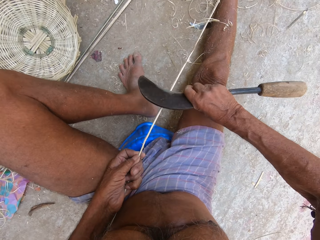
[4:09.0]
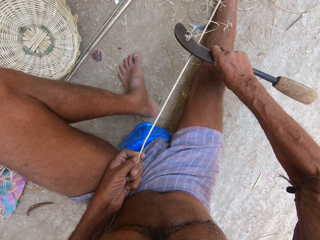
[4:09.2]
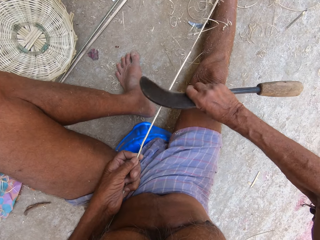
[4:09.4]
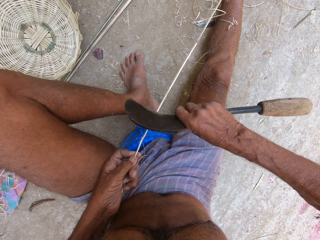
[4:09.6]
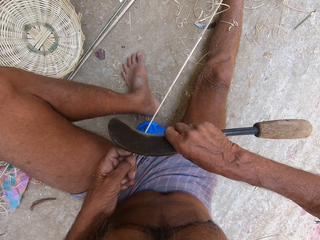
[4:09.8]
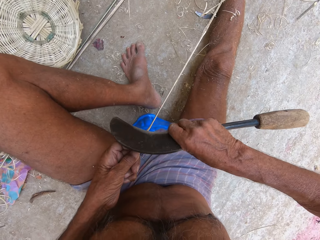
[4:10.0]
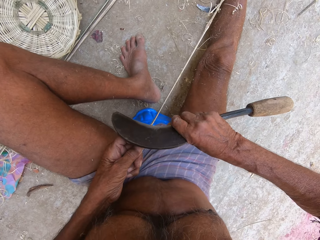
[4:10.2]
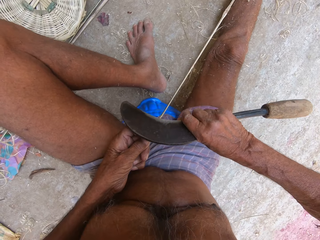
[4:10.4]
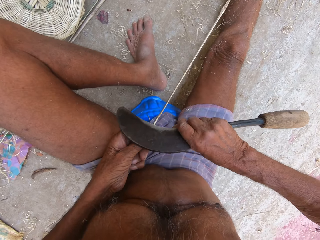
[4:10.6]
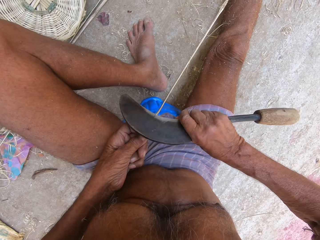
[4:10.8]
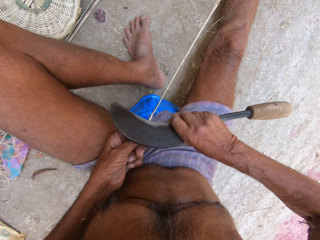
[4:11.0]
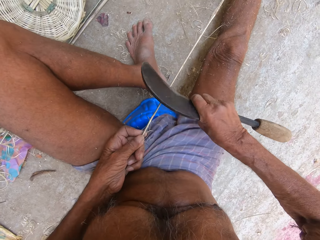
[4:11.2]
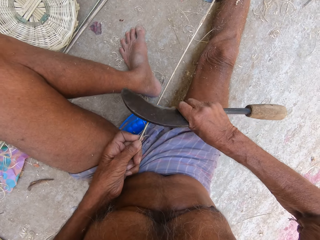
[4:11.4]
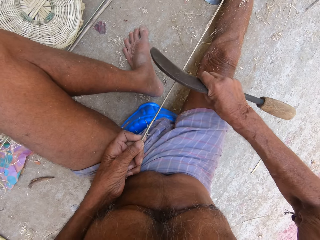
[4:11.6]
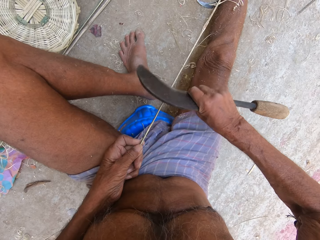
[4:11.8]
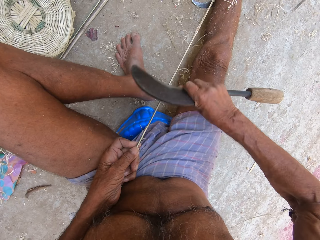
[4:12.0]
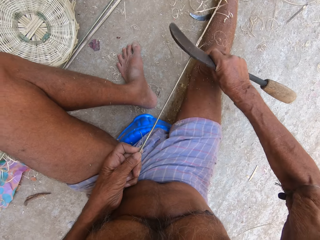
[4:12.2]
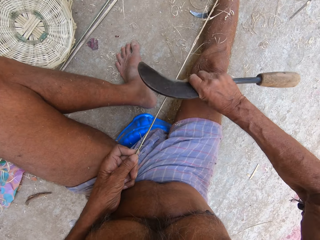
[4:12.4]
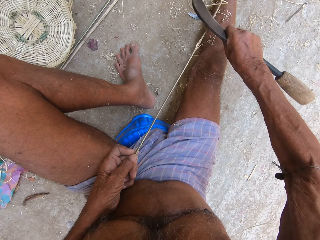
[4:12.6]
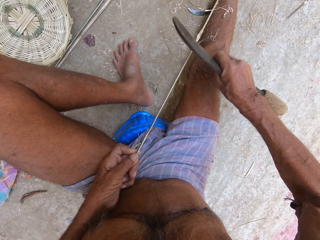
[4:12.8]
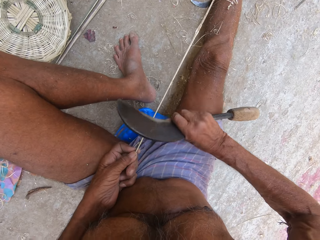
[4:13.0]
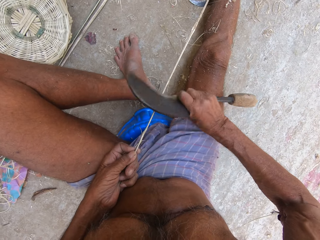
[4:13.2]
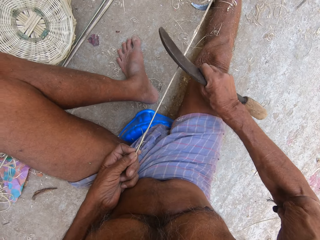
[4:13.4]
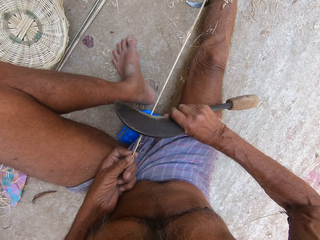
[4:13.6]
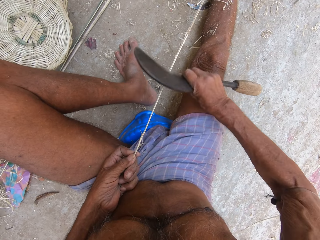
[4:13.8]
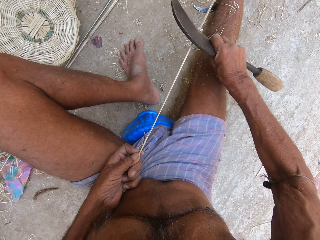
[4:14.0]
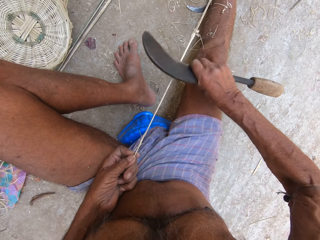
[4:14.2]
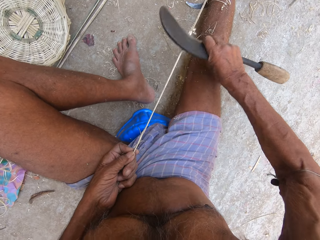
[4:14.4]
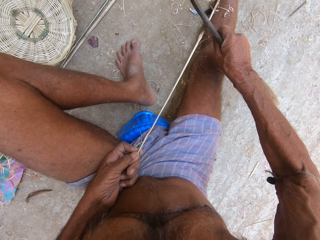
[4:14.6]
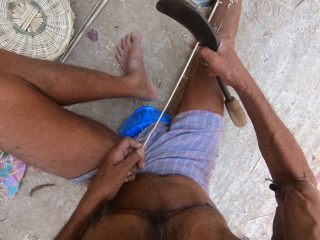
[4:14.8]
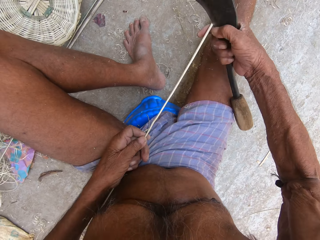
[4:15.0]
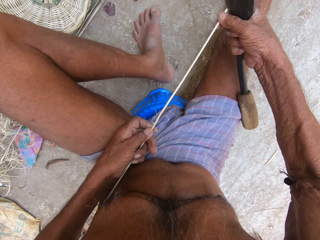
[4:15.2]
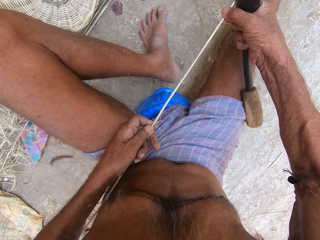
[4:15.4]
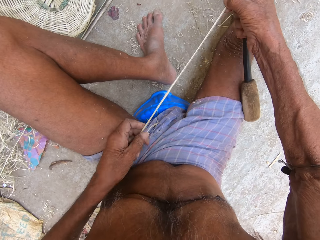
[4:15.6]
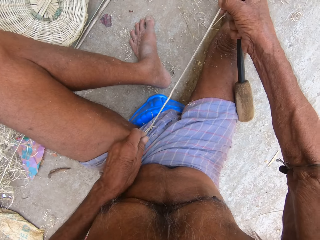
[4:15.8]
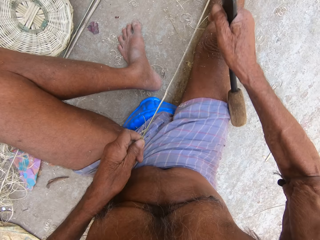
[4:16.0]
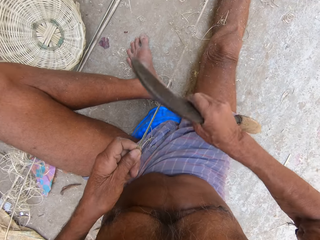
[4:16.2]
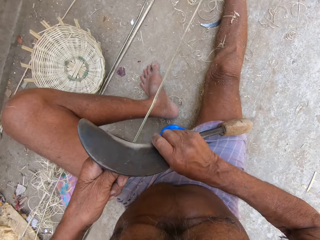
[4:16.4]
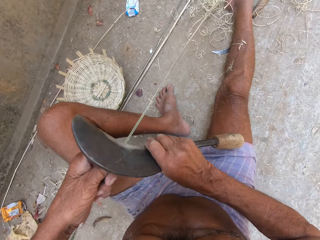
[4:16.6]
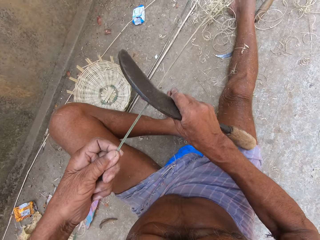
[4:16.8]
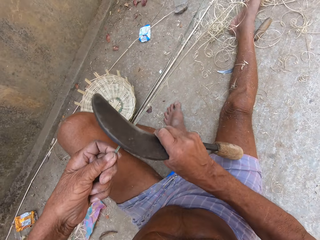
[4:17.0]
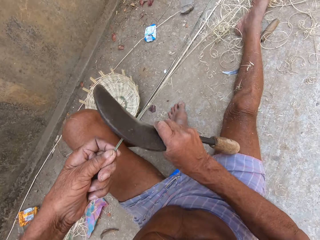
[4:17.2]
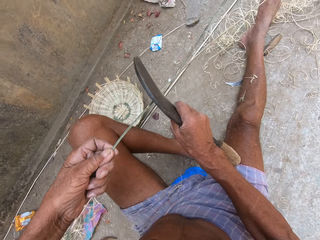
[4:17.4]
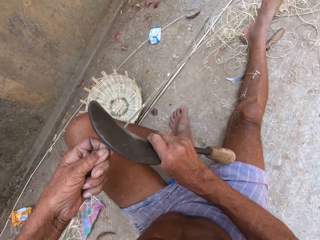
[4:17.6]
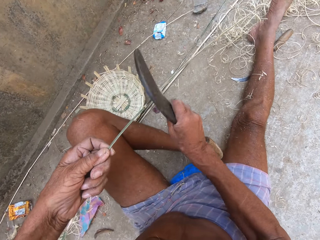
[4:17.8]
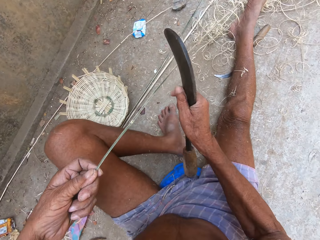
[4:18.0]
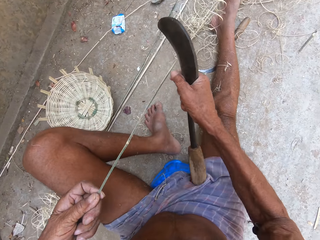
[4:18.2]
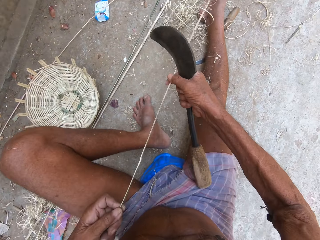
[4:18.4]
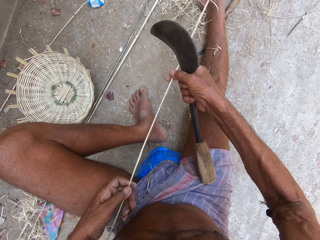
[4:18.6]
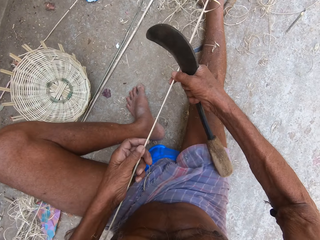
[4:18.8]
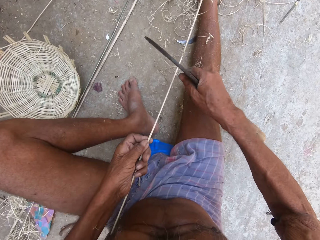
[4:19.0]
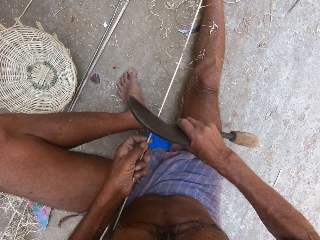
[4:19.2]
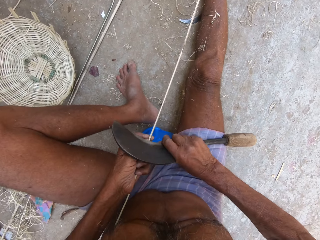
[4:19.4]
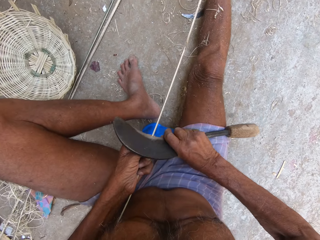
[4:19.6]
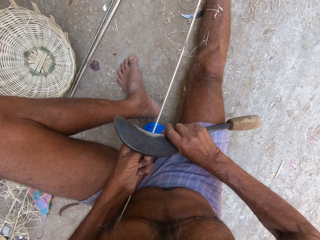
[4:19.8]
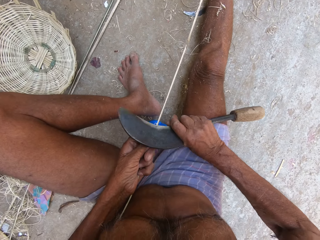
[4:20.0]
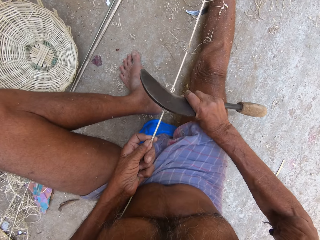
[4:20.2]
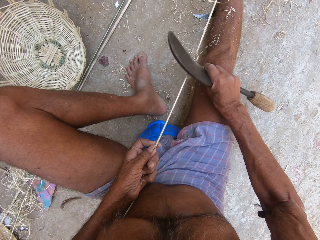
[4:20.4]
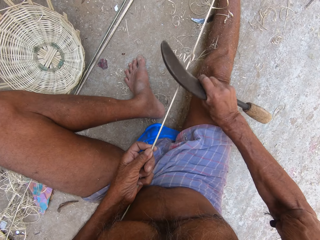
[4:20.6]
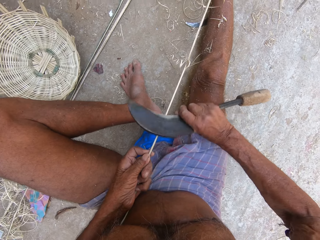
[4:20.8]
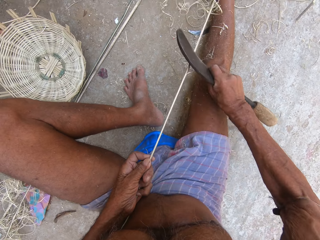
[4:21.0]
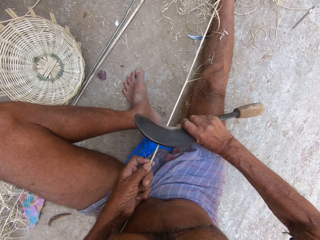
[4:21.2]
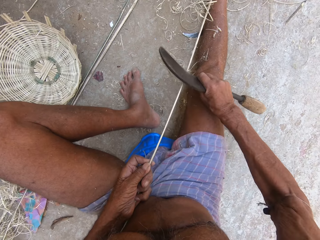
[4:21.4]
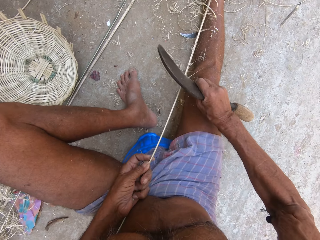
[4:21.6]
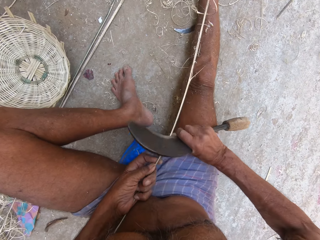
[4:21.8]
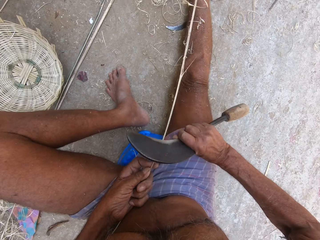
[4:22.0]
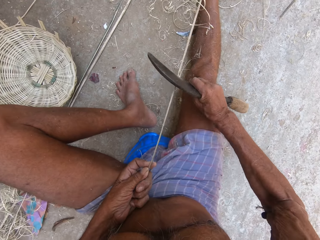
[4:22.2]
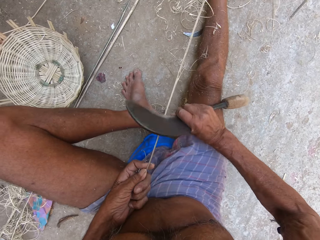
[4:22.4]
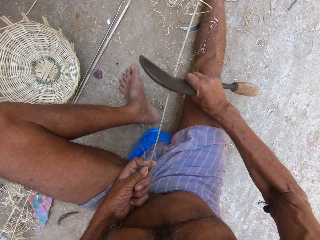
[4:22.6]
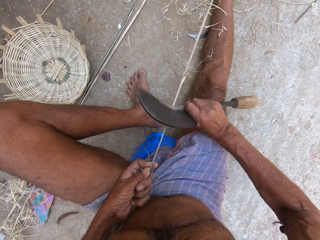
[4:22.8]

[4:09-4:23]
The camera wearer sharpens the bamboo strip in his left hand with the sickle in his right hand. He places his right hand on the bamboo strip in his left hand. He turns the bamboo strip in his left hand with his right hand. He sharpens the bamboo strip in his left hand with the sickle in his right hand. He places his right hand on the bamboo strip in his left hand. He sharpens the bamboo strip in his left hand with the sickle in his right hand.

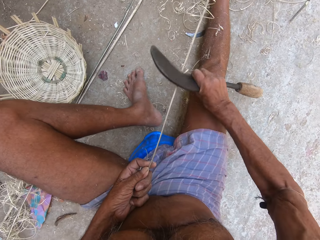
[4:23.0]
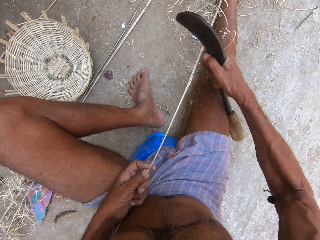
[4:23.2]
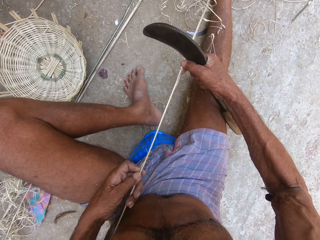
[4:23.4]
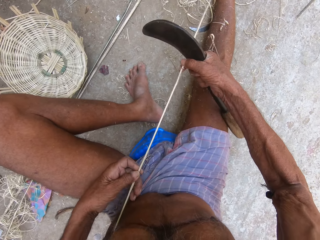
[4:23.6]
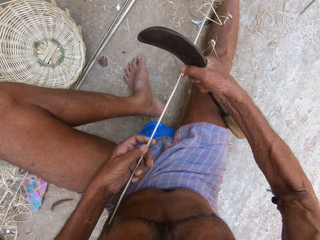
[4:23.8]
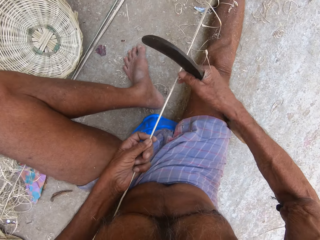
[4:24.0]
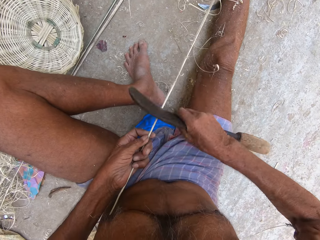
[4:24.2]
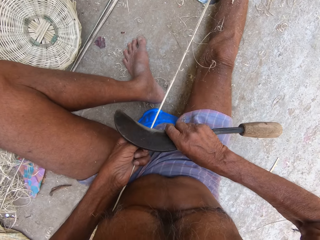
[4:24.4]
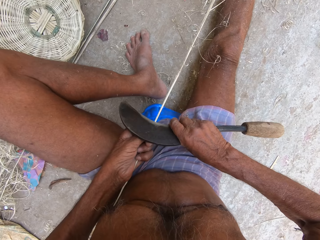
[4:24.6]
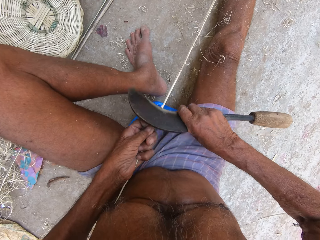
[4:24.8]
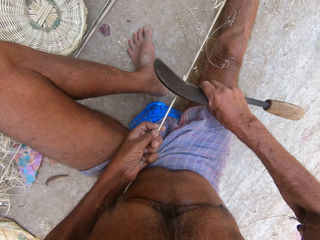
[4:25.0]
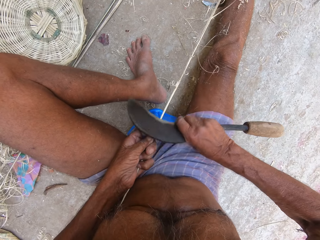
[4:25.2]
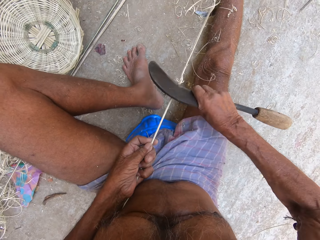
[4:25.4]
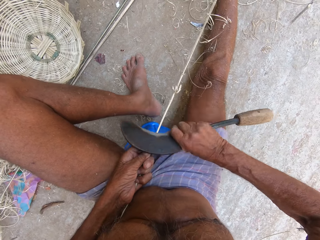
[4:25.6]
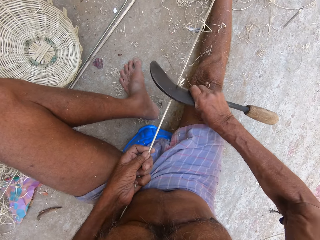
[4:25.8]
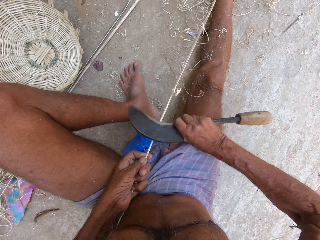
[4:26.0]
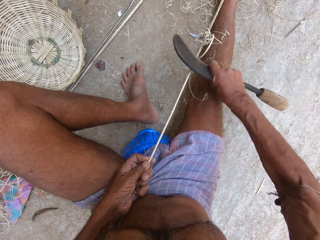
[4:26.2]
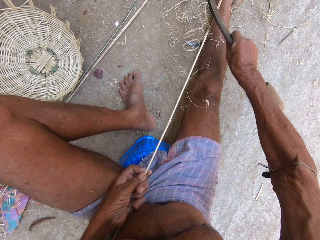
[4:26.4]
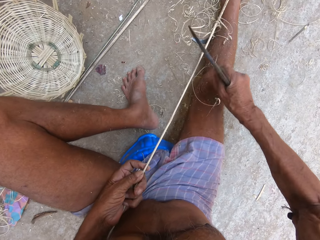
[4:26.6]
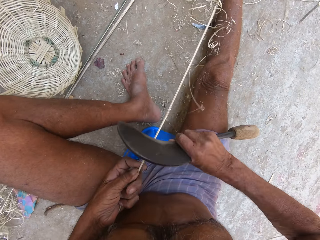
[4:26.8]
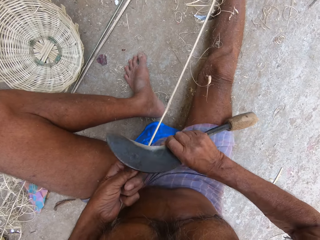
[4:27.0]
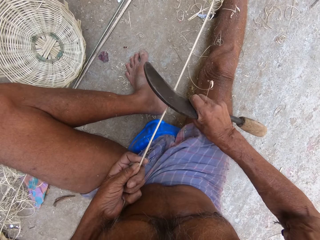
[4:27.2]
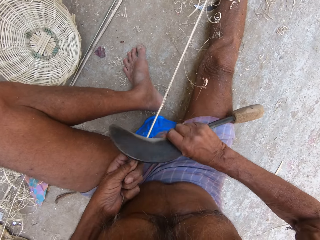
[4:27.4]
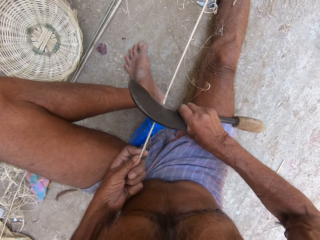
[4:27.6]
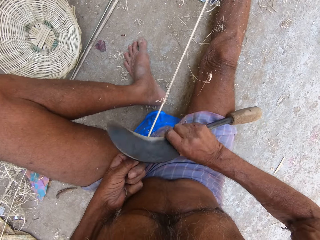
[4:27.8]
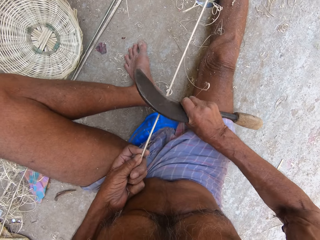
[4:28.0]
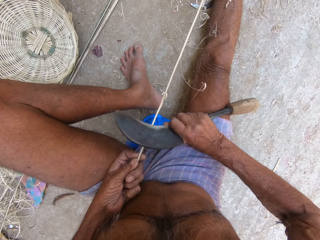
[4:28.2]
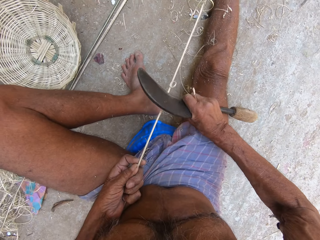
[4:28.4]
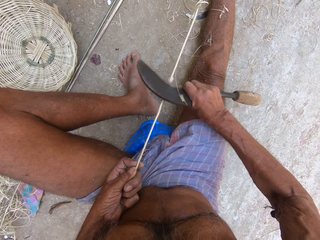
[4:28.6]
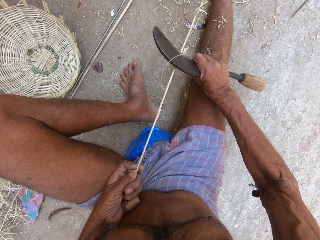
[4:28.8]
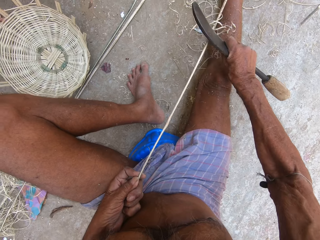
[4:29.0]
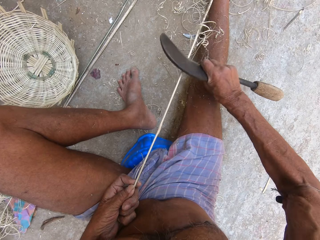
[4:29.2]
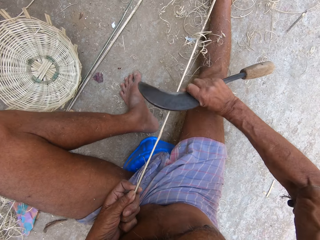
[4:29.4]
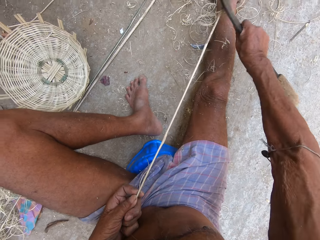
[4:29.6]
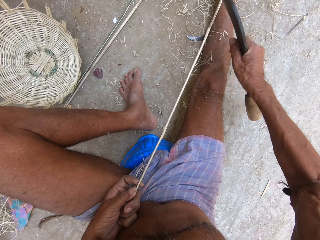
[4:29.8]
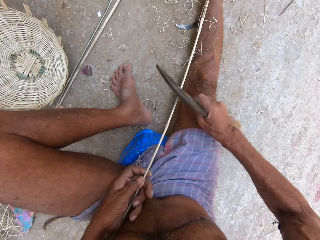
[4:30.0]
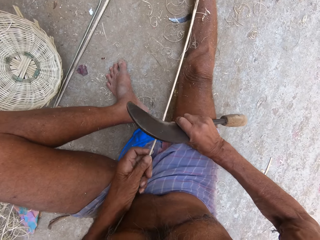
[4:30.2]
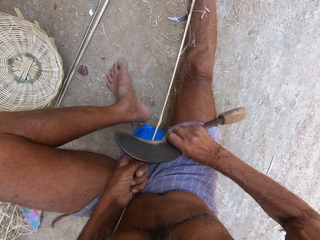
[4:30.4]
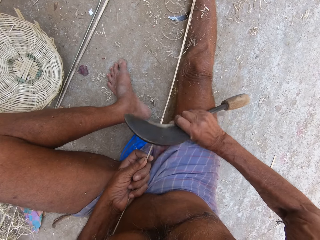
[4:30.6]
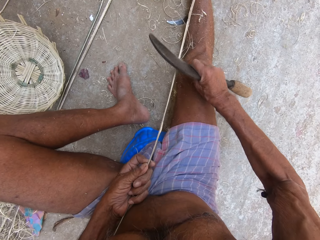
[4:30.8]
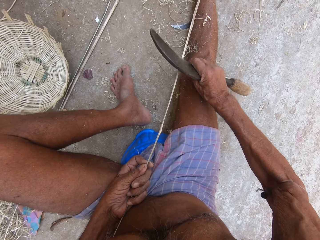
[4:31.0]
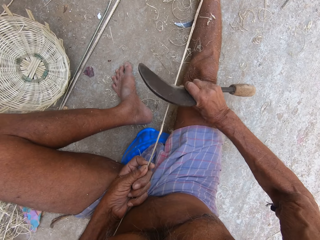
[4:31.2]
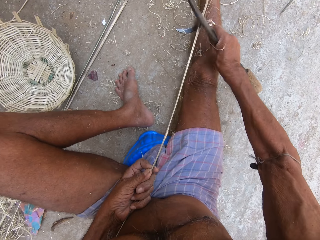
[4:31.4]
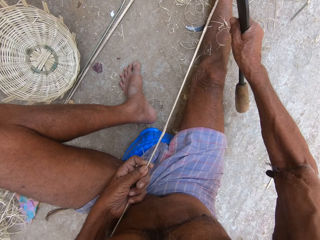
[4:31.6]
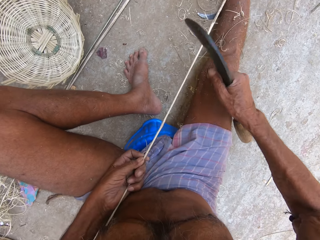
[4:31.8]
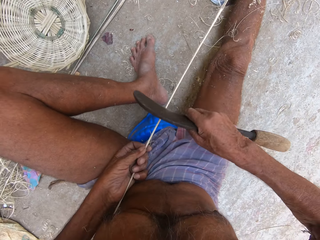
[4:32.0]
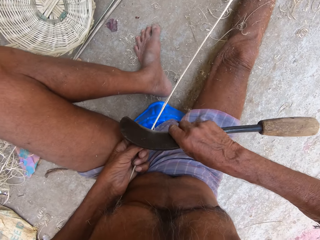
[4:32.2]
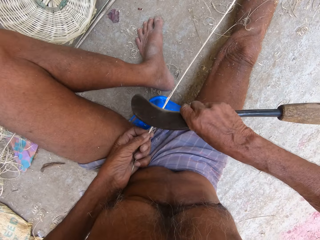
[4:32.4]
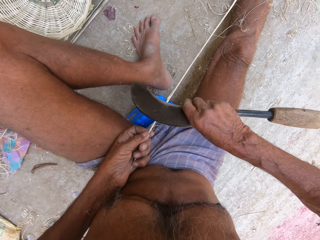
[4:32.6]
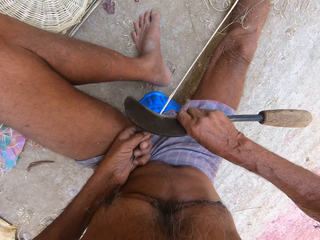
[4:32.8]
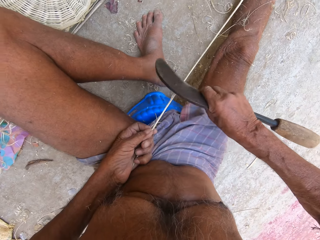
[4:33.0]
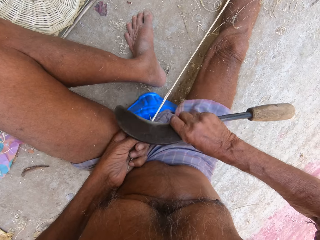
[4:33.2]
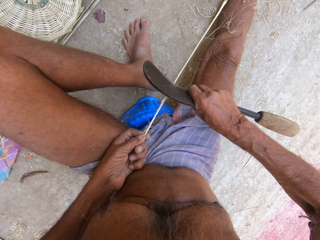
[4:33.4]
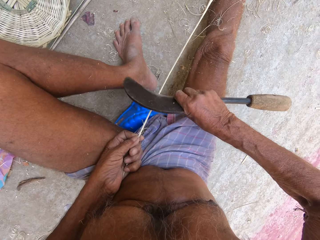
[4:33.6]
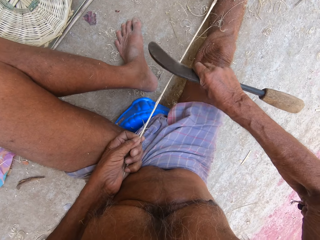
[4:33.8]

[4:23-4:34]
The camera wearer places his right hand on the bamboo strip in his left hand. He pulls the bamboo strip from the ground with both hands. He sharpens the bamboo strip in his left hand with the sickle in his right hand. He sharpens it again.
